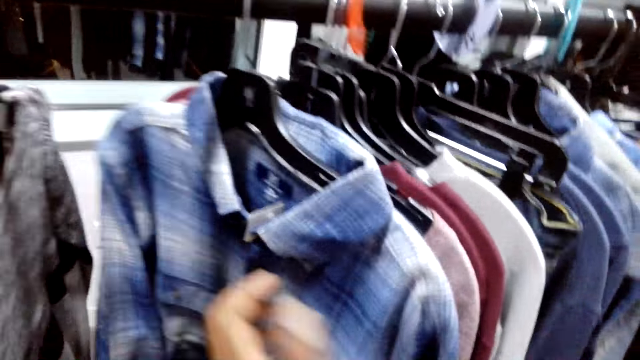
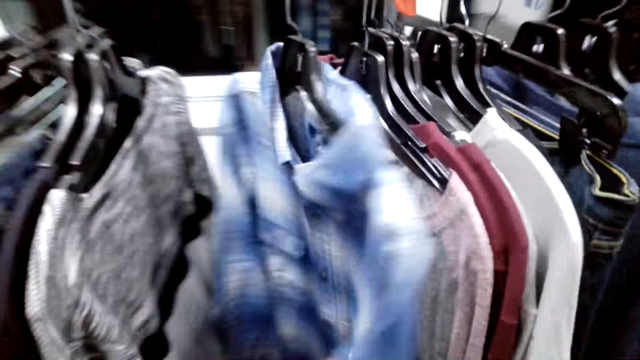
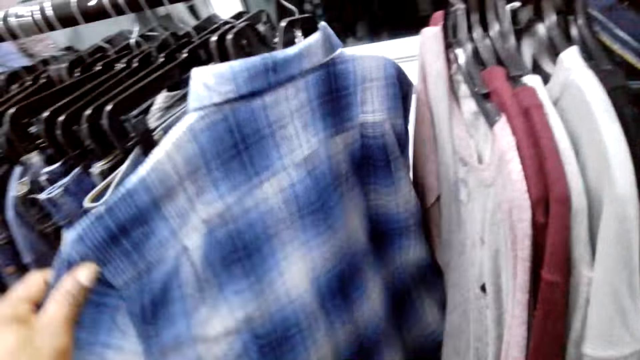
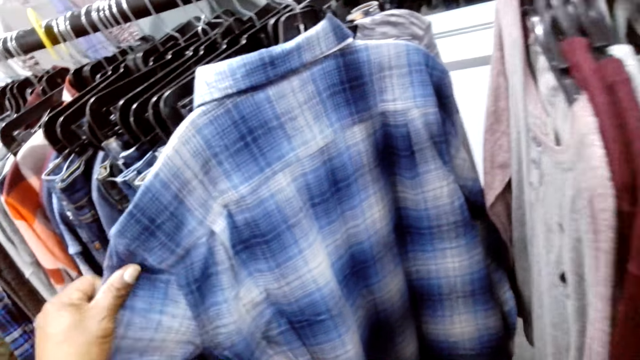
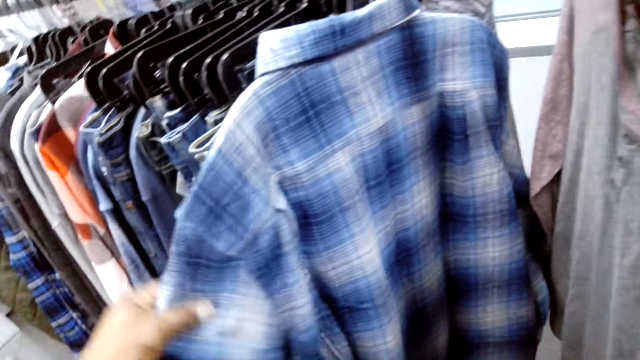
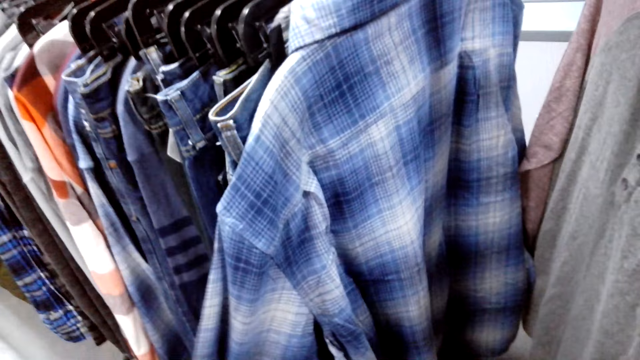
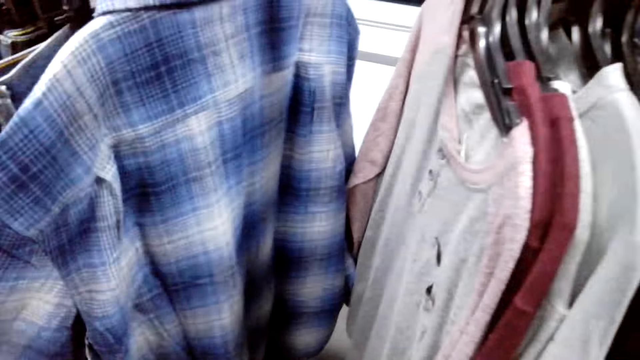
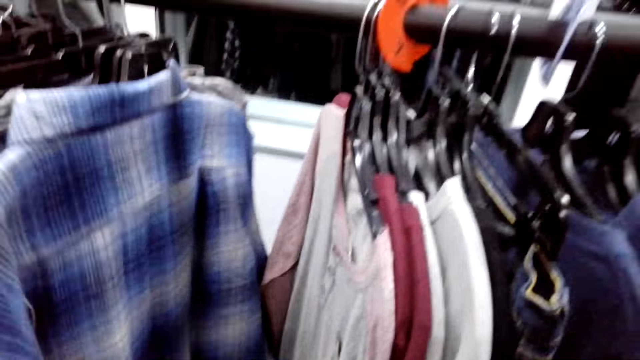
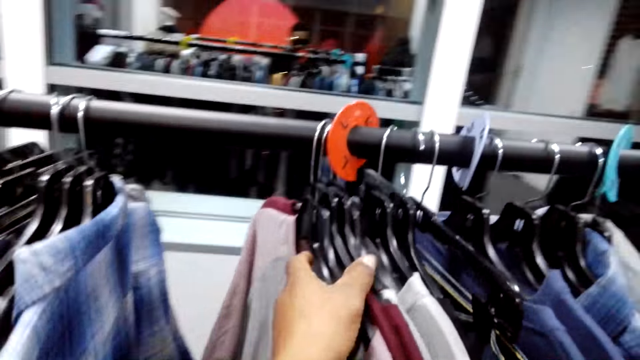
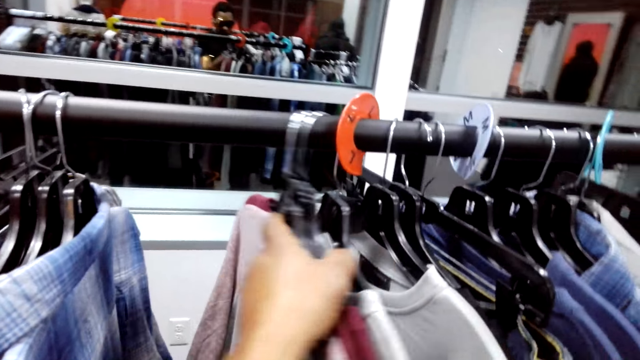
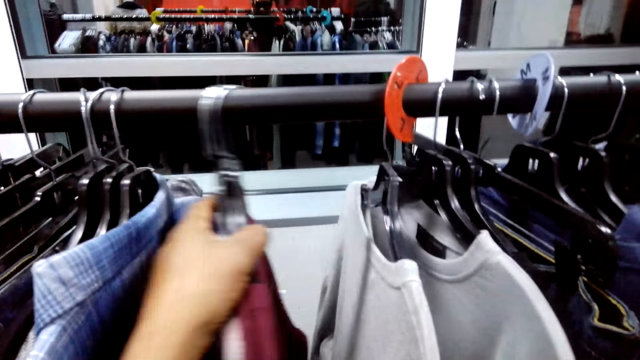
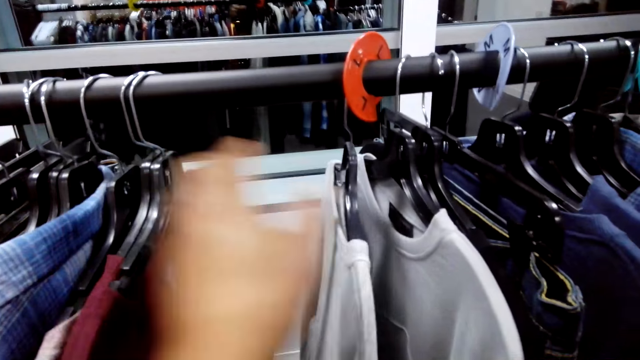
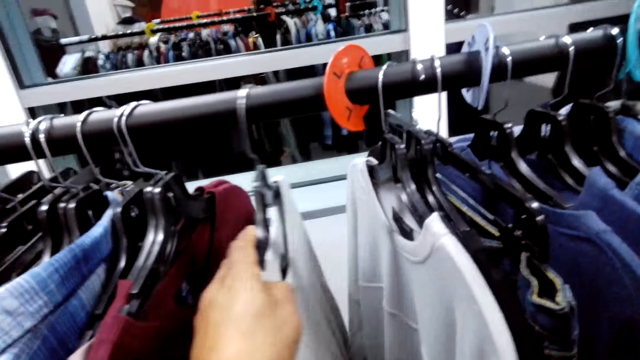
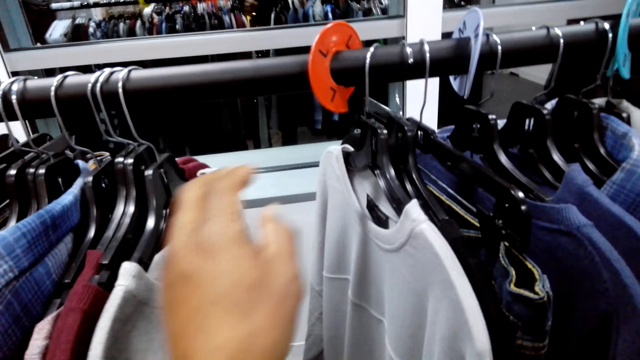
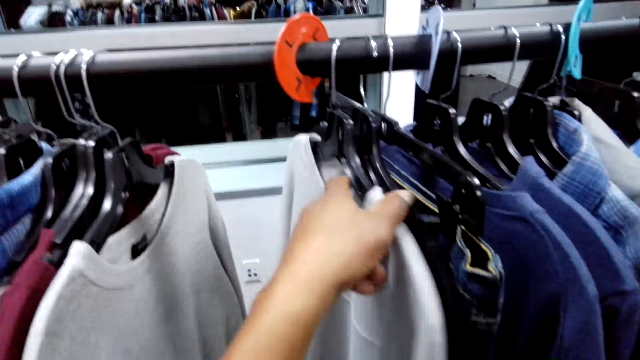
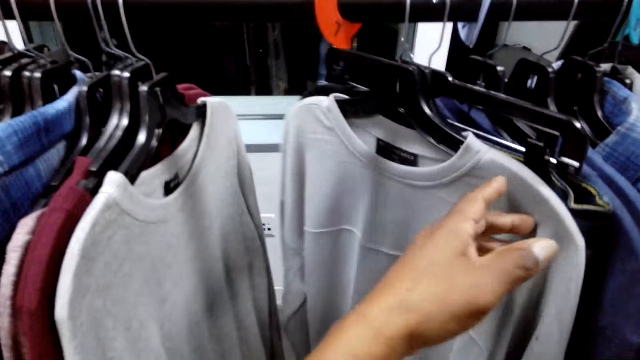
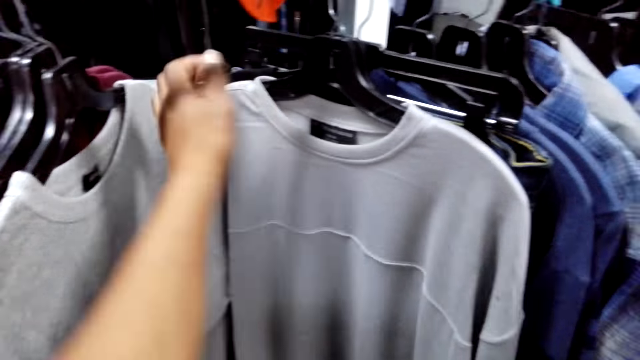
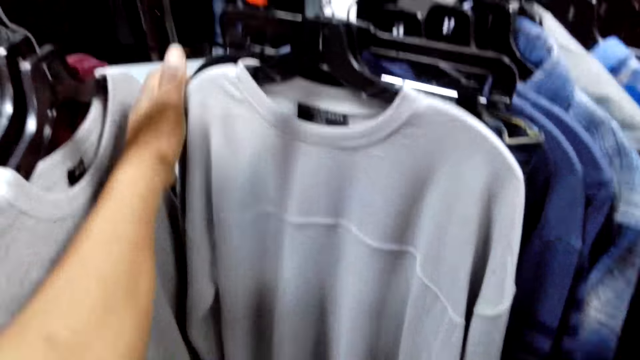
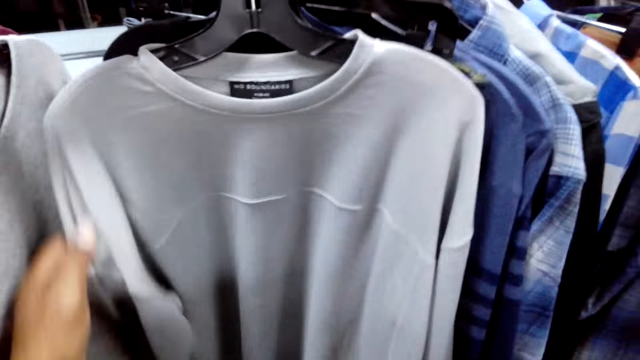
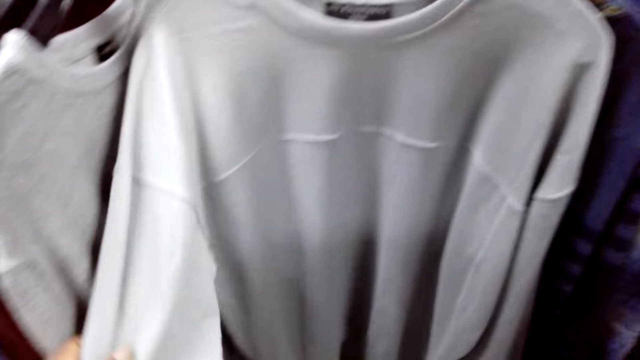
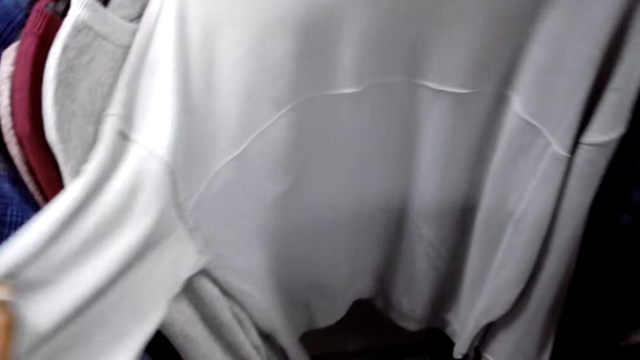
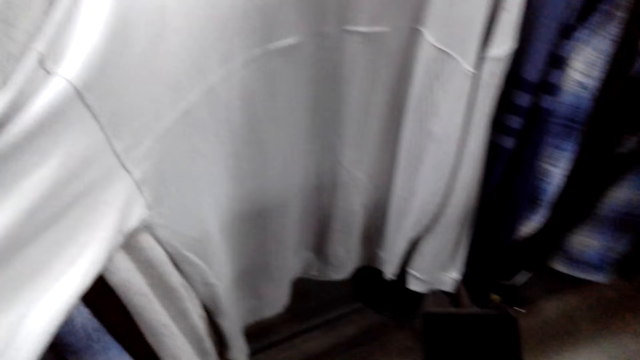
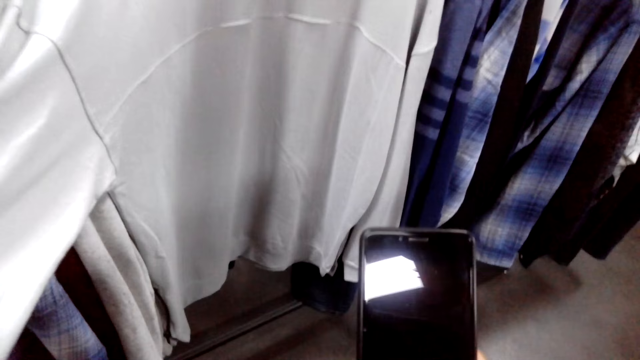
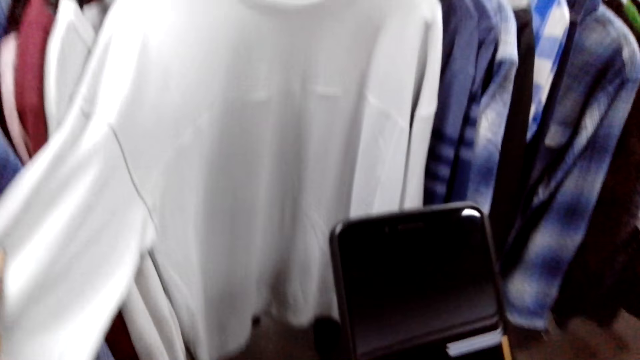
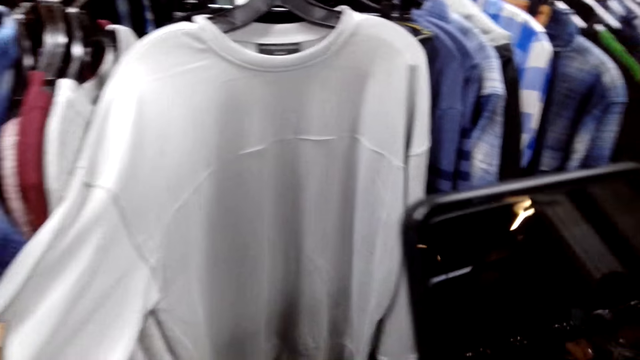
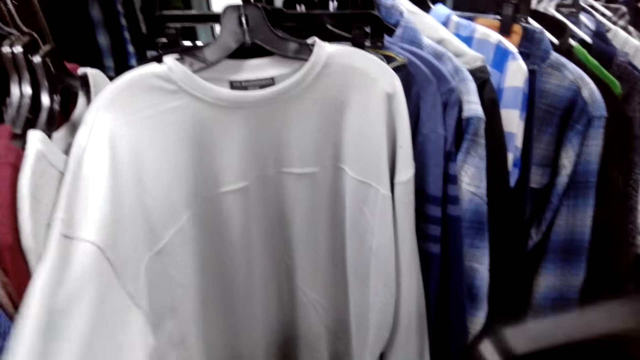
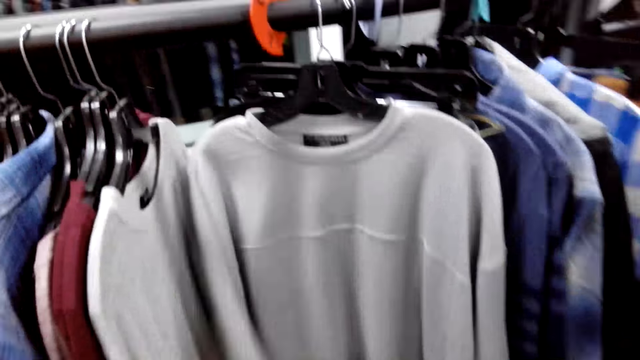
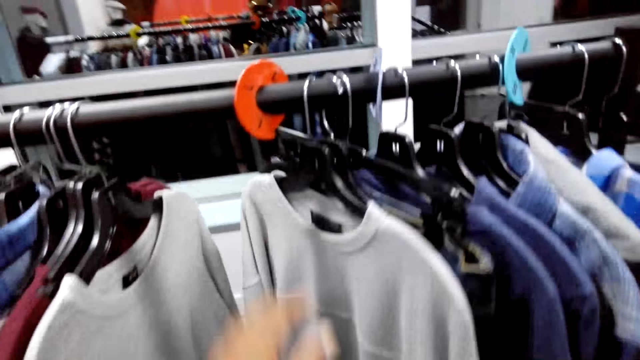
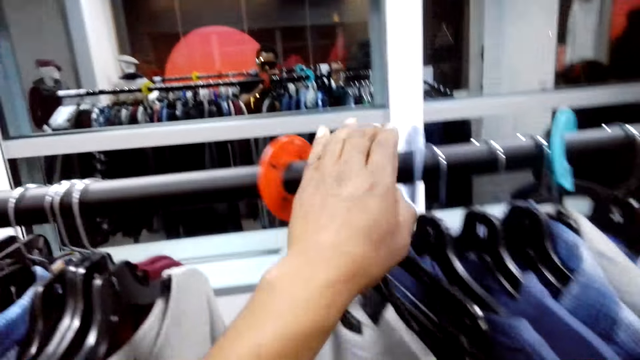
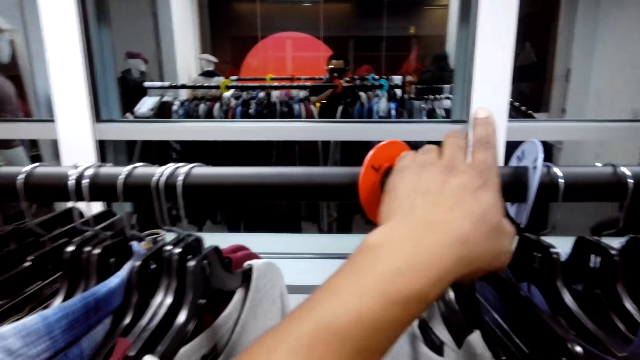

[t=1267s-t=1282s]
The camera wearer turns the shirt. They push the clothes. They check on the sweater. They take a photo of the sweater.

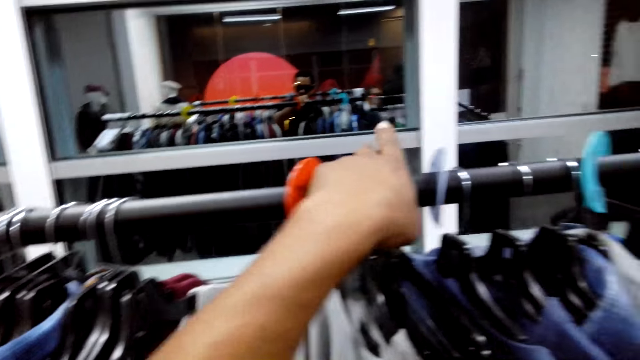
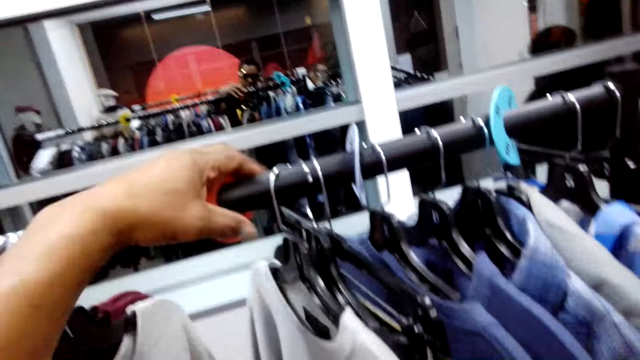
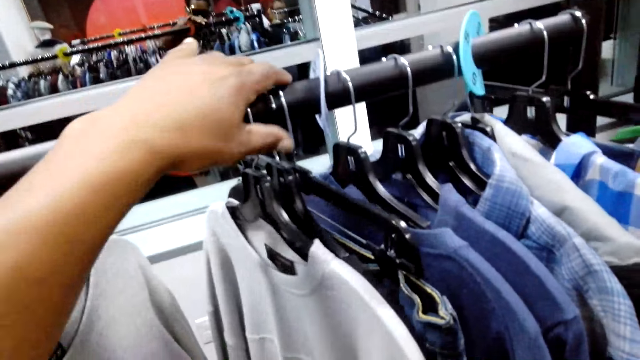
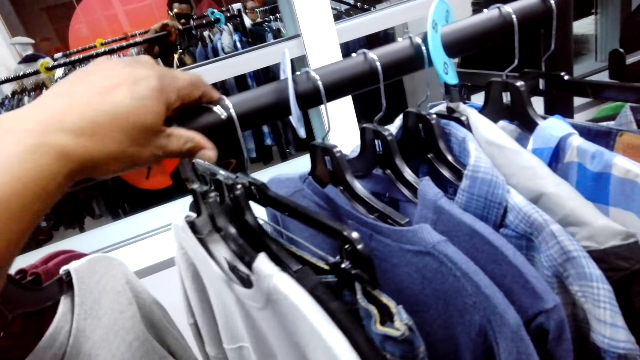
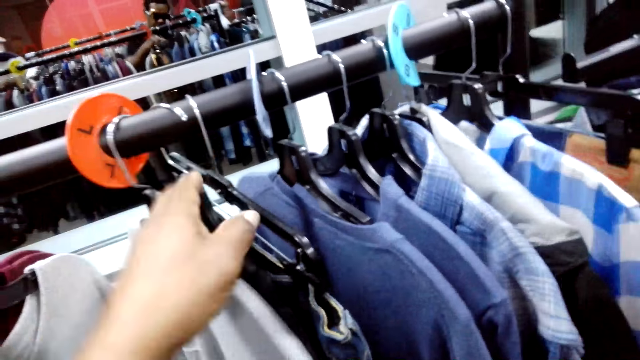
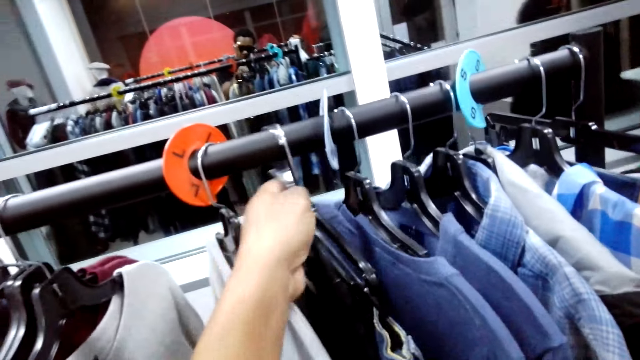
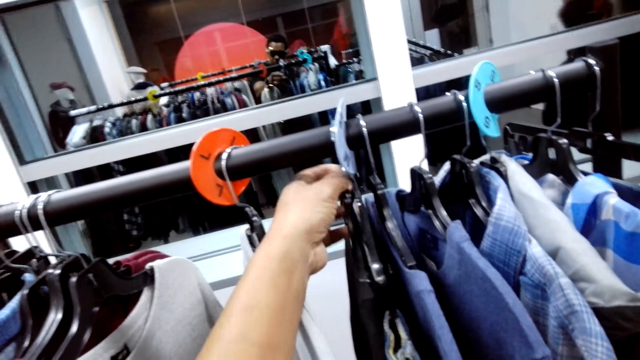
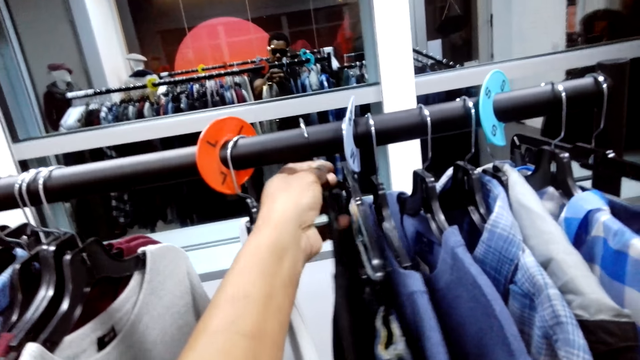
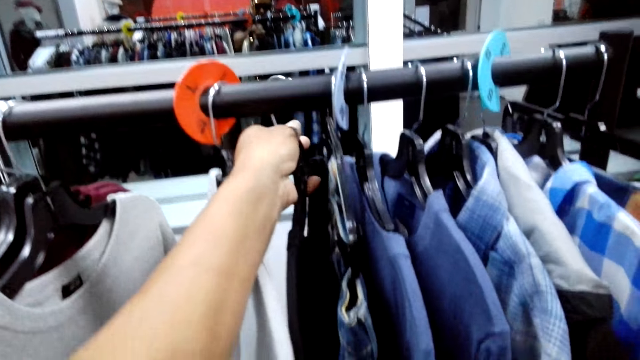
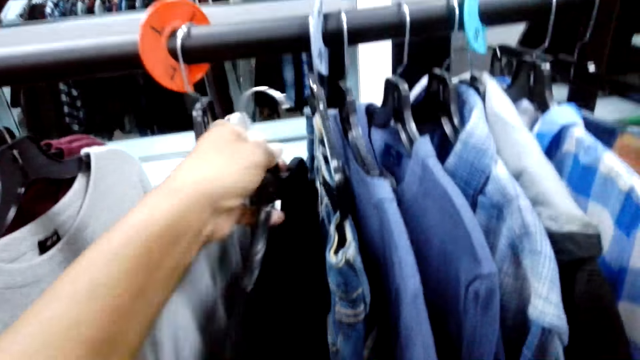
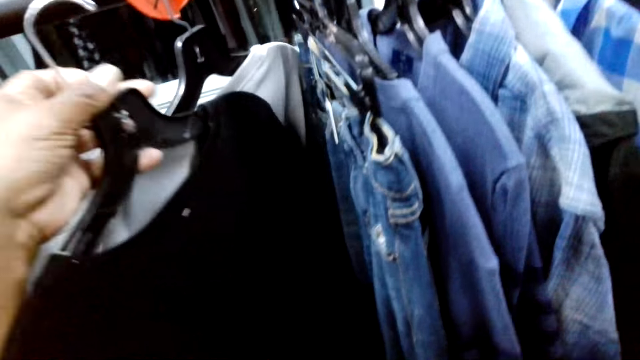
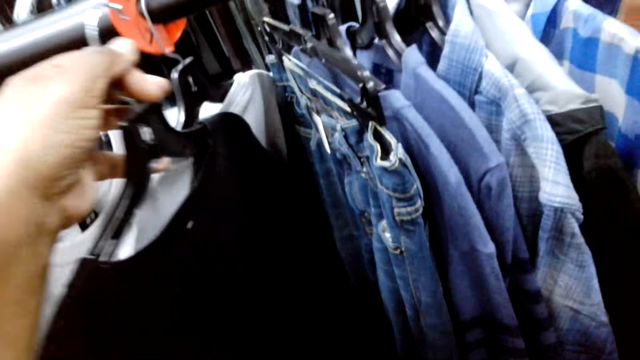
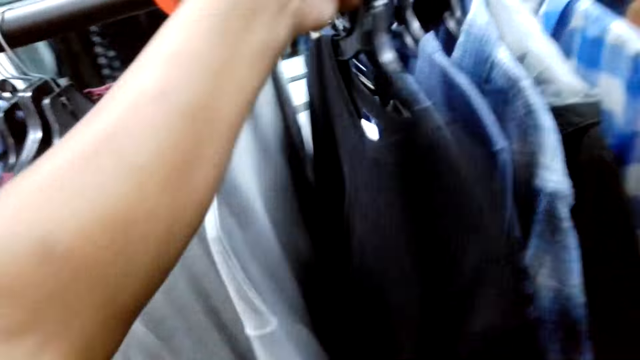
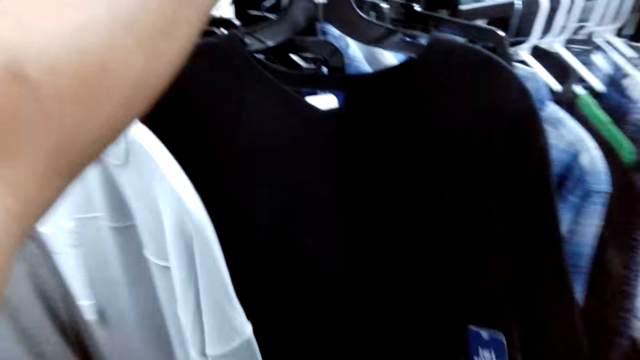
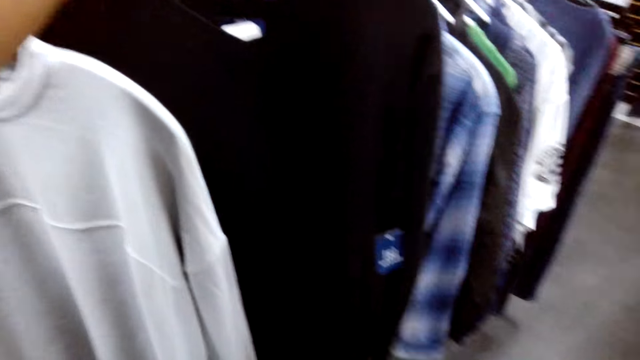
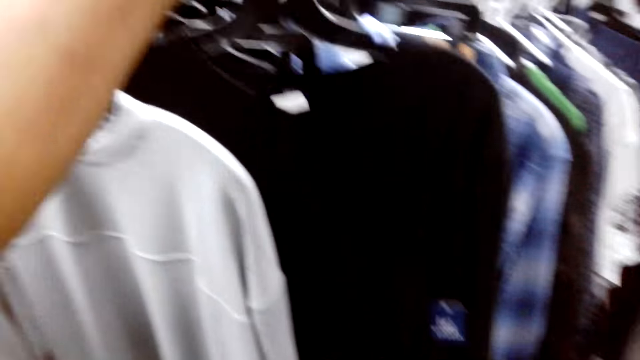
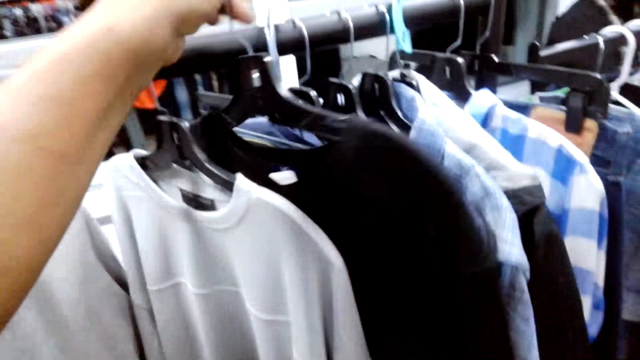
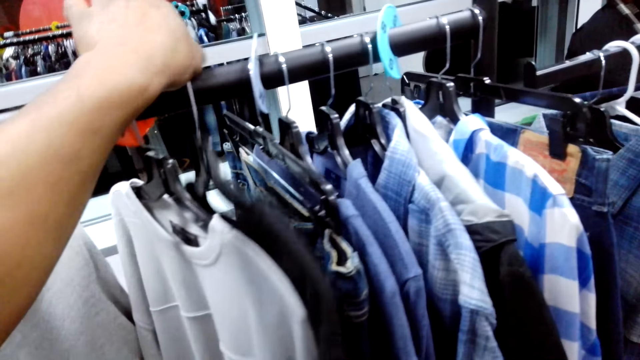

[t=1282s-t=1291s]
The camera wearer pushes the clothes. They take a cloth or sweater from the rack. They look at the cloth. They return the sweater on the cloth rack.
